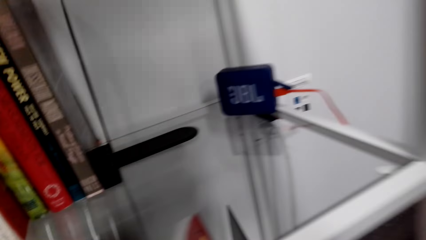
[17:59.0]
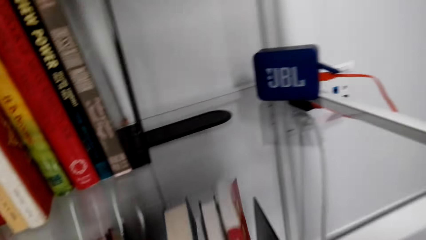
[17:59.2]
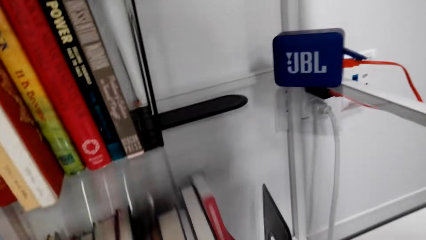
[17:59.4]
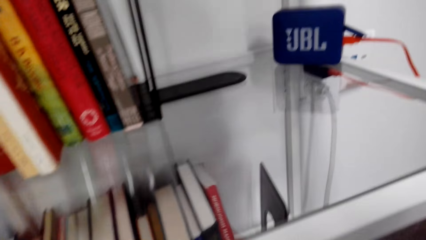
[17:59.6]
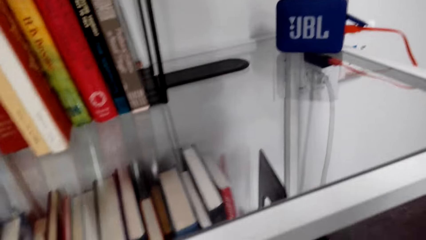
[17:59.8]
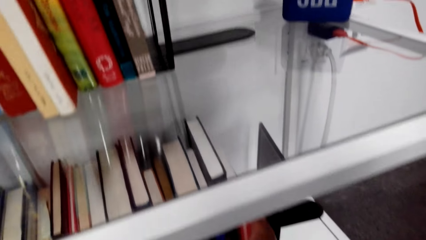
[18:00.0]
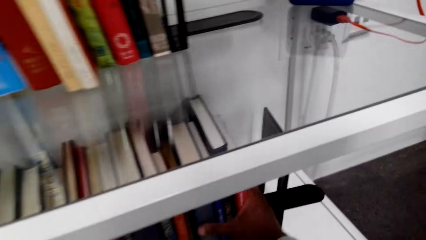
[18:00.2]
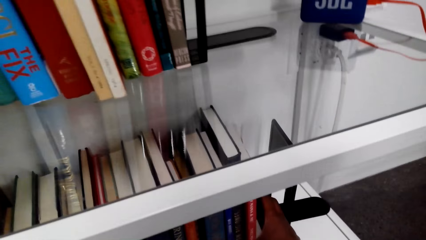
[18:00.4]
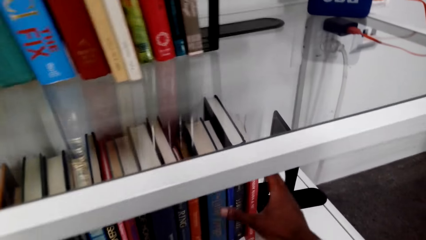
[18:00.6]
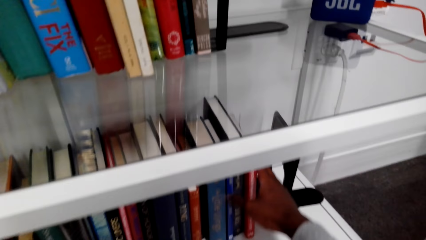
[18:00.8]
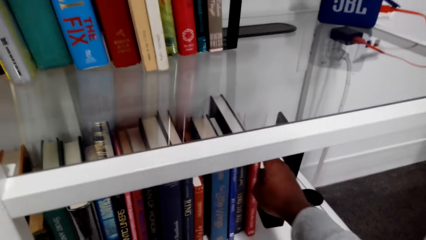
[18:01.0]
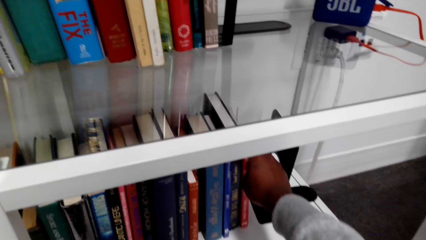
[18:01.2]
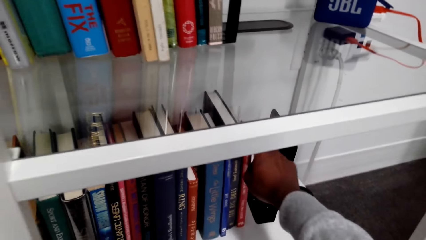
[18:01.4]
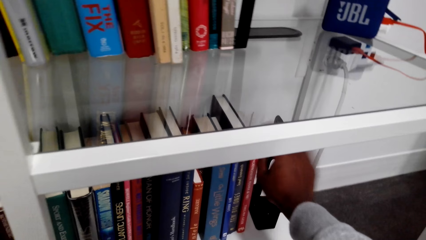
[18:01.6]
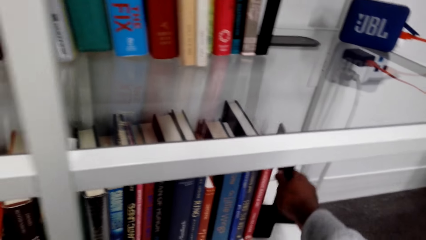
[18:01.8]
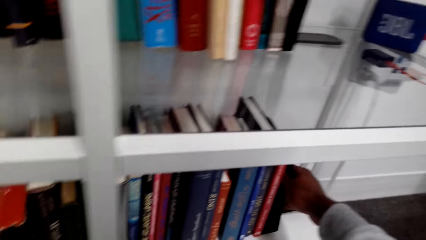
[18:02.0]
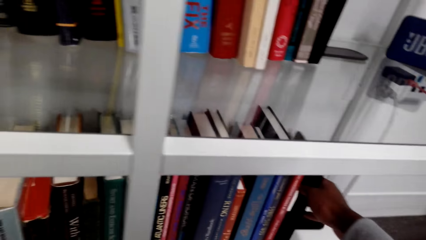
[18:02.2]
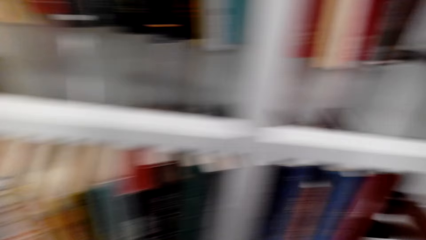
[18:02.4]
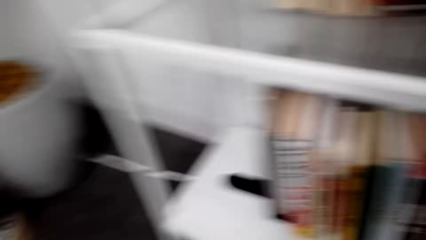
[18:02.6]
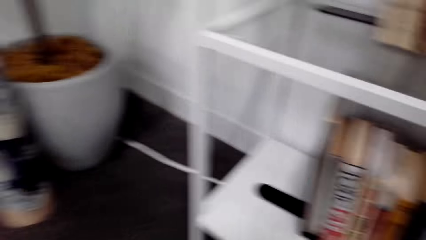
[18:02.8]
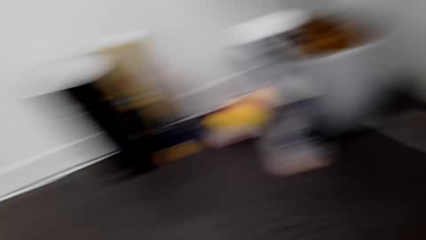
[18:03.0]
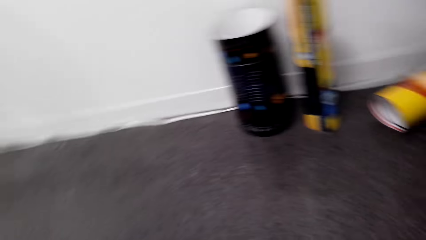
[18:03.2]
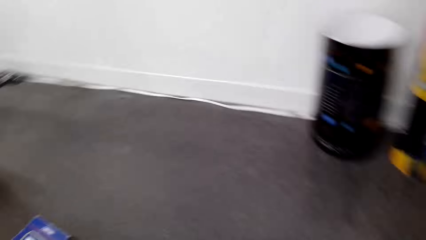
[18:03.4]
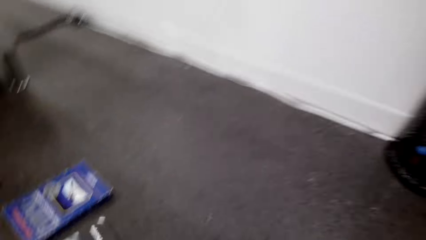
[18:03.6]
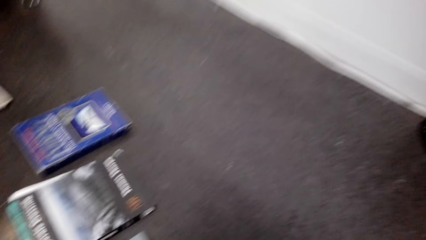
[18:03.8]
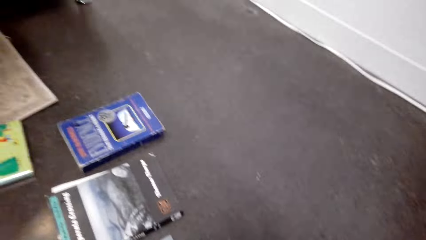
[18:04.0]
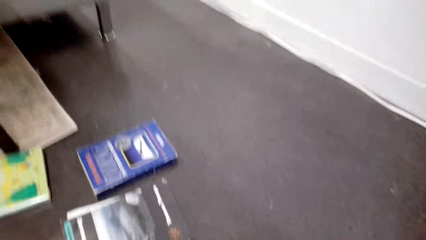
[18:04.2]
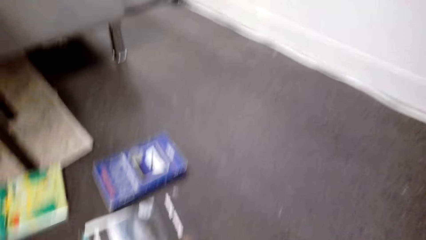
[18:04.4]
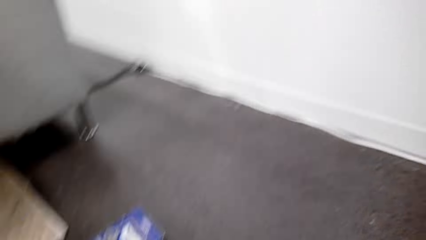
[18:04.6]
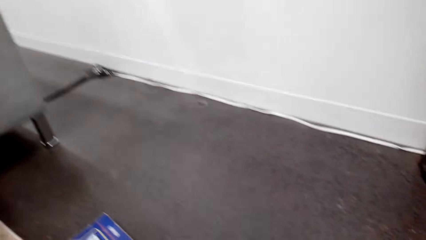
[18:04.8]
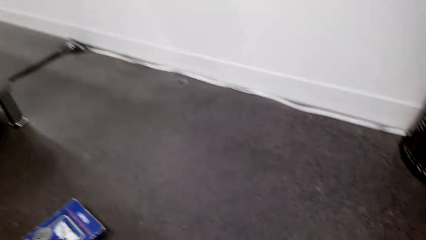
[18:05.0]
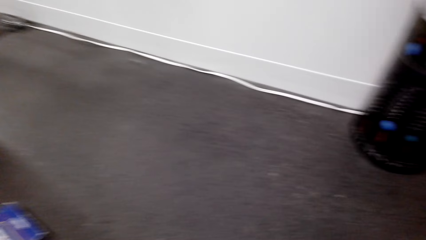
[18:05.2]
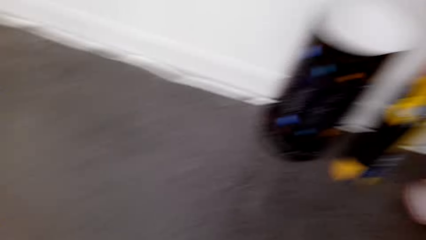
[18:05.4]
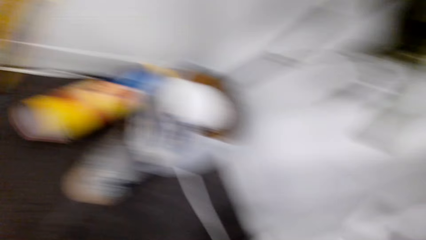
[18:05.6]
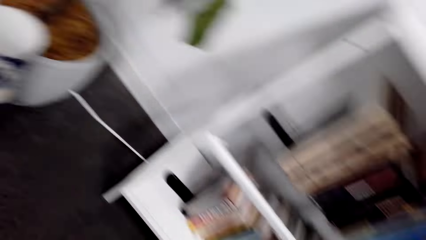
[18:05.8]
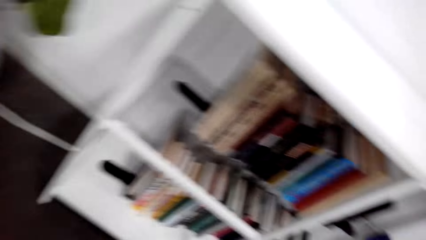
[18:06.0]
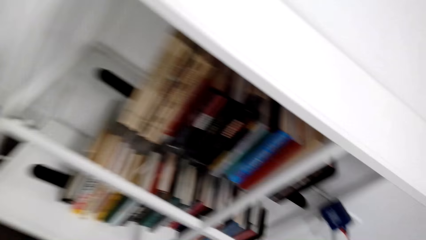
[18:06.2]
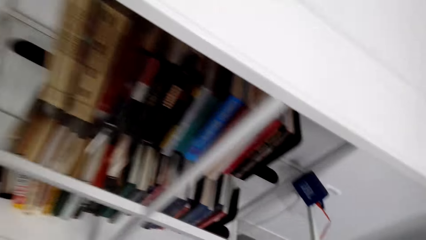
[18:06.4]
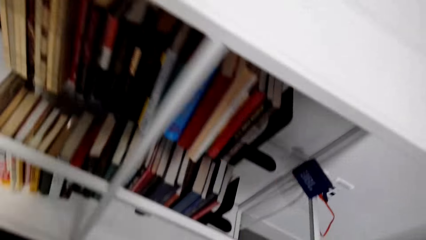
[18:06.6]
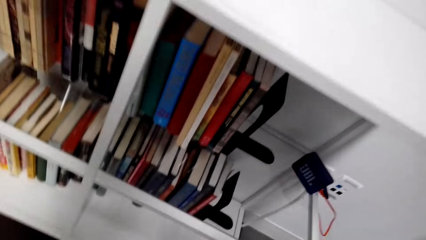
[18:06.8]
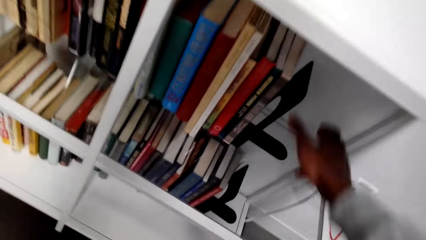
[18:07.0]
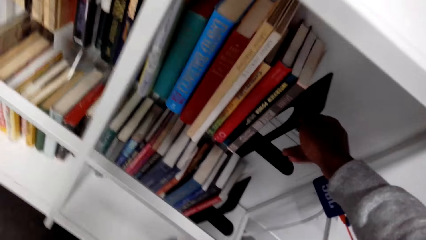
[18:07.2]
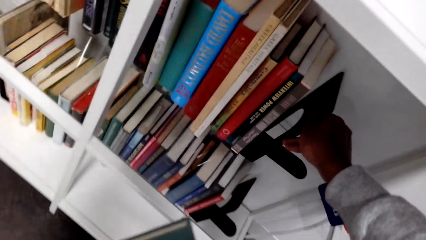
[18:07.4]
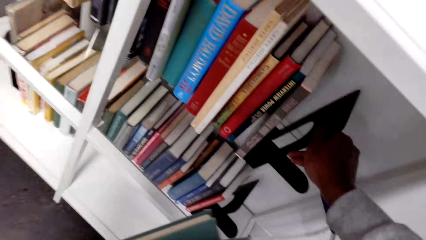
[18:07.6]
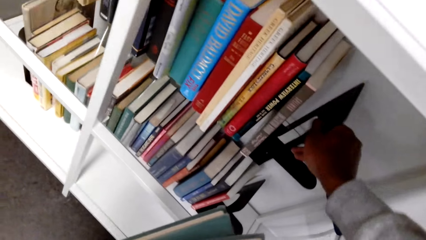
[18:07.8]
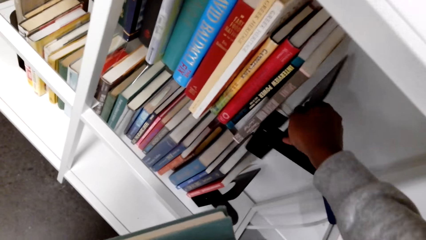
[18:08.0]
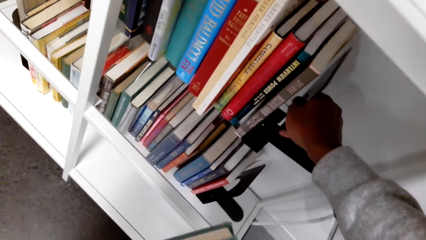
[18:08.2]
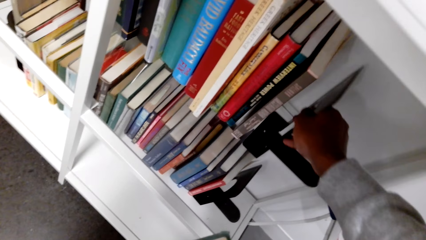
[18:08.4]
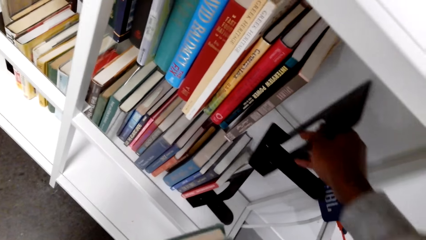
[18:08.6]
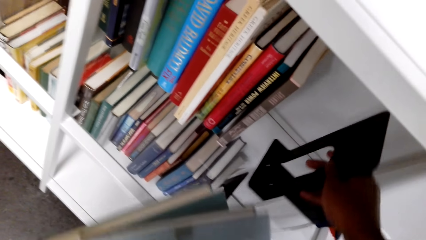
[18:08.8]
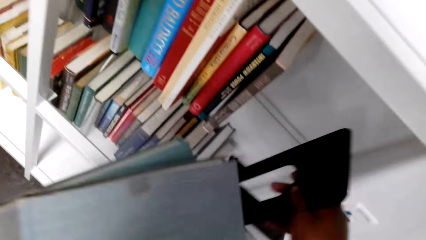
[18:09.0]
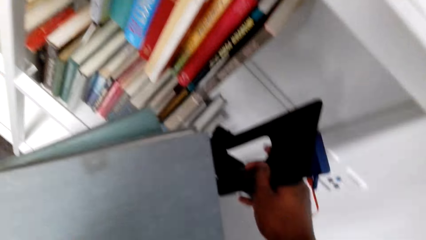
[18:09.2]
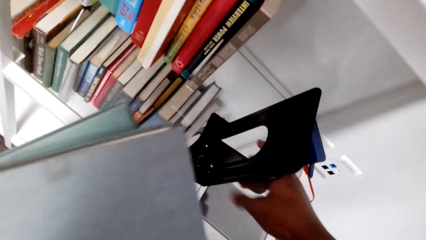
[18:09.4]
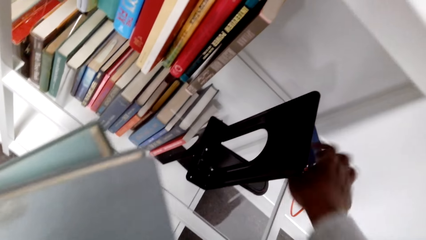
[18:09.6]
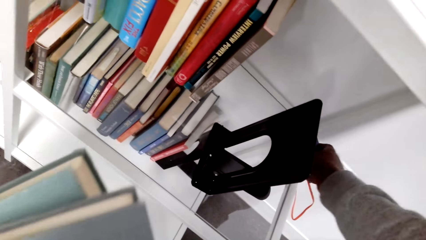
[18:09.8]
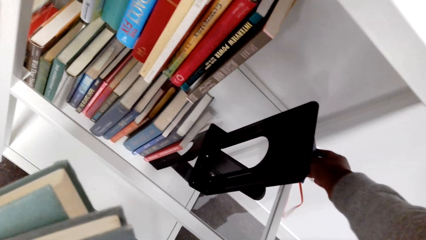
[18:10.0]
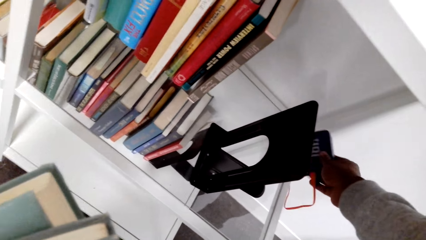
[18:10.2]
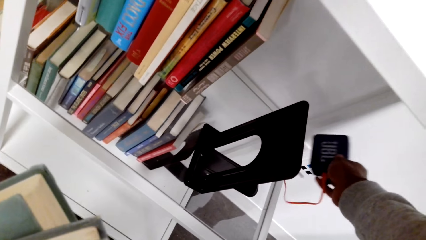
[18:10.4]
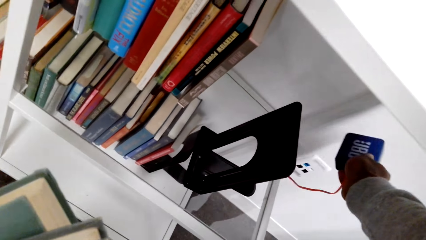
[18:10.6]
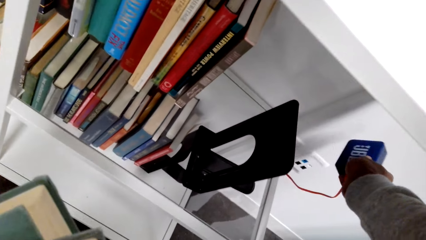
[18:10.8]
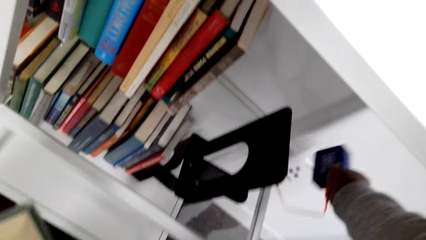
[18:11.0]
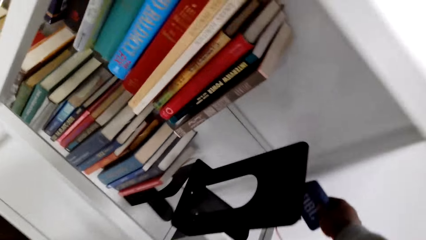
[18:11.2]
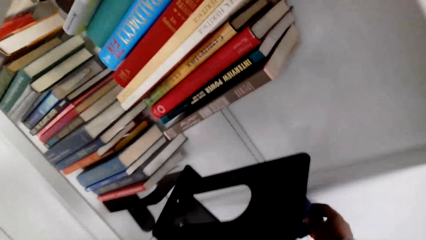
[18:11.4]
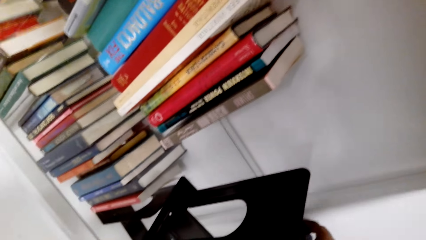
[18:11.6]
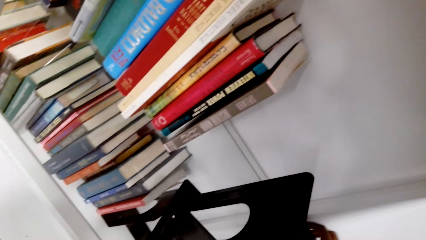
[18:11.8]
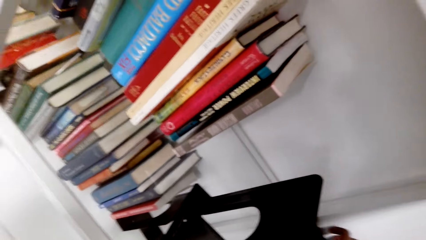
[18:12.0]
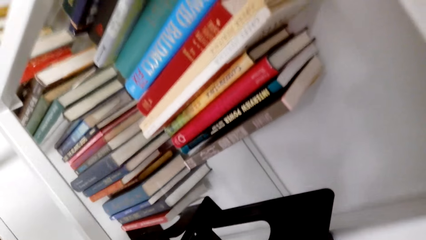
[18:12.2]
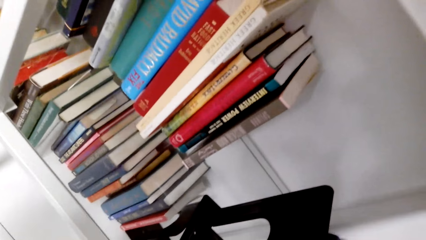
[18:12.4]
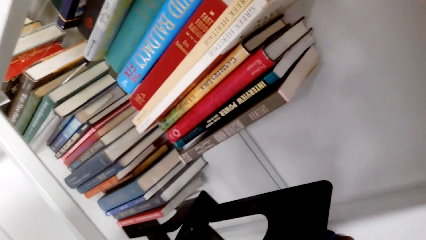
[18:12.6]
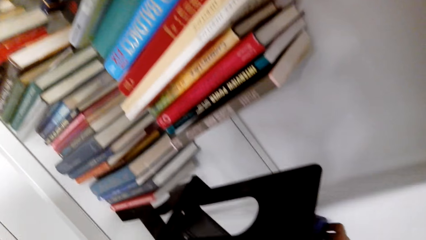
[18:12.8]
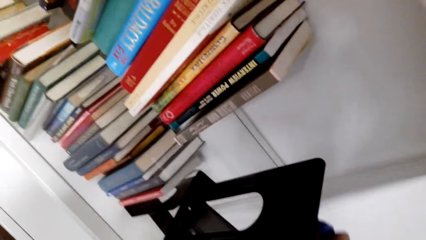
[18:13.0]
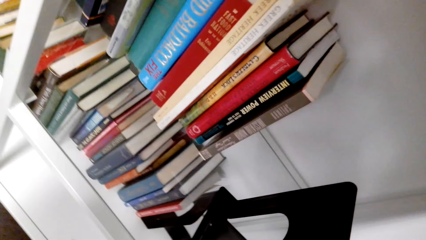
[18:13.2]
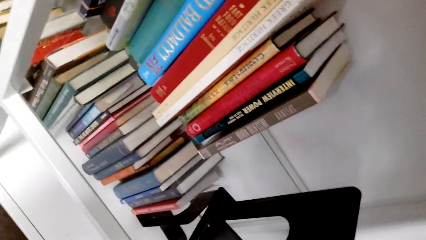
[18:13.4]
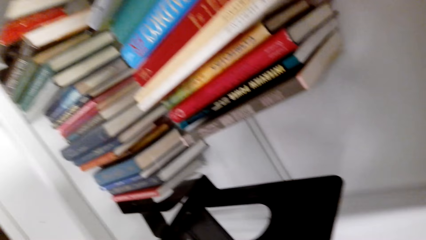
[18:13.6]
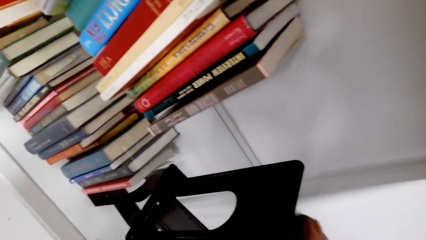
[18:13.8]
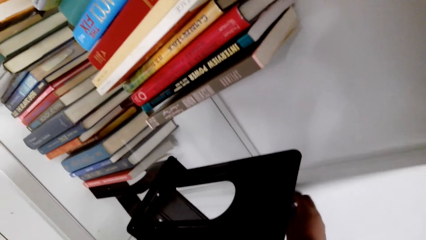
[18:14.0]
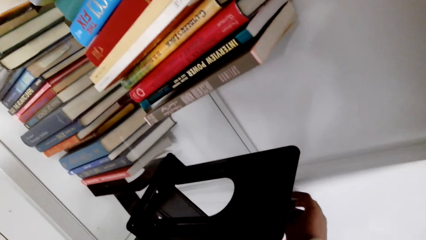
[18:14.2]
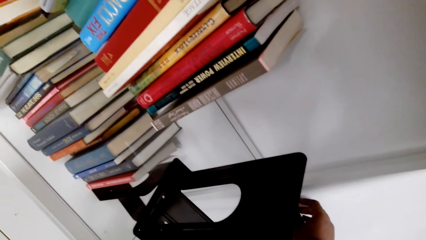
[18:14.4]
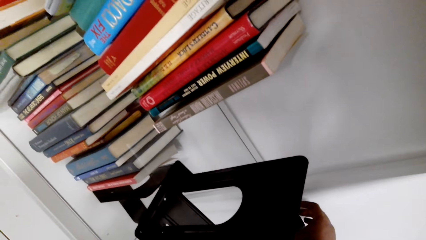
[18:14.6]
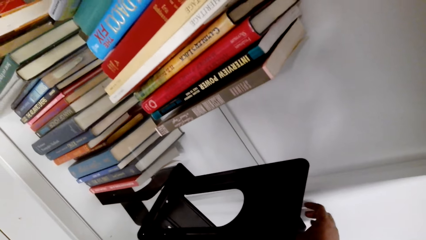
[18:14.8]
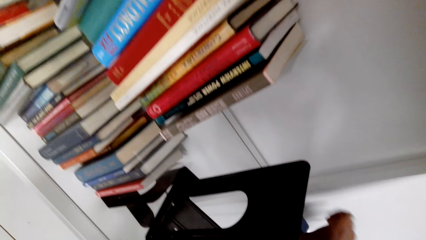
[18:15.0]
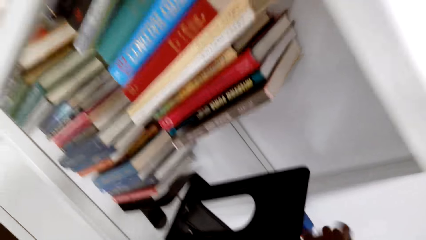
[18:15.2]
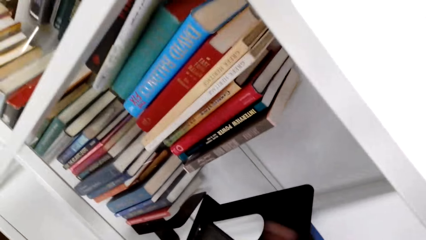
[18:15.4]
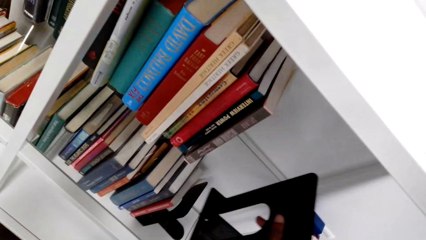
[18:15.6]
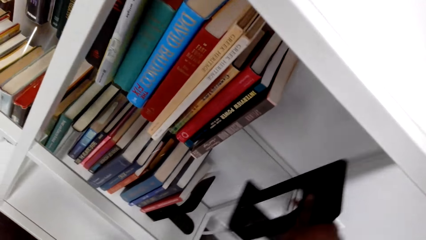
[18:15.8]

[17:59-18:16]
The camera wearer puts the books on the shelf. They look around. They move something from the shelf.
